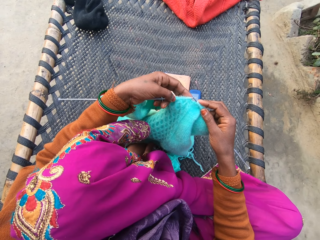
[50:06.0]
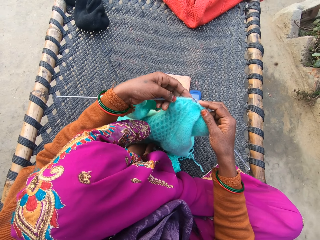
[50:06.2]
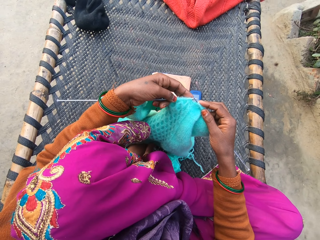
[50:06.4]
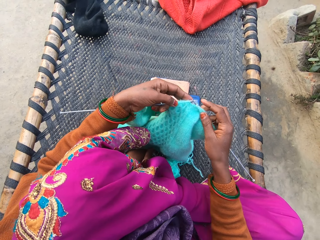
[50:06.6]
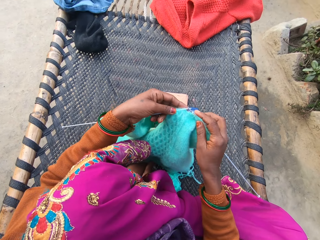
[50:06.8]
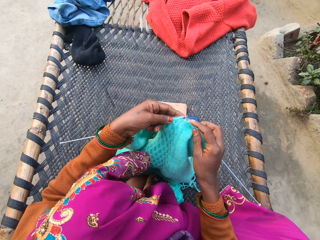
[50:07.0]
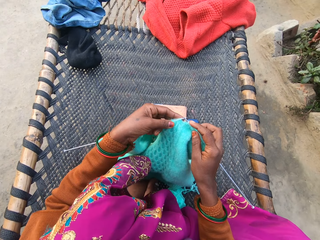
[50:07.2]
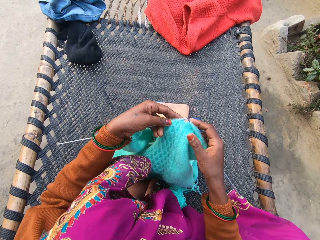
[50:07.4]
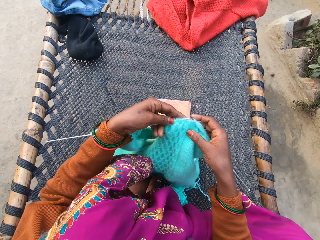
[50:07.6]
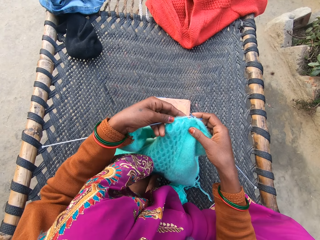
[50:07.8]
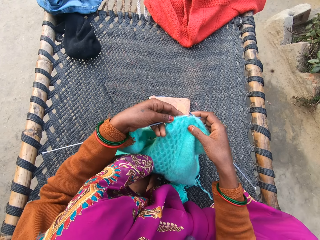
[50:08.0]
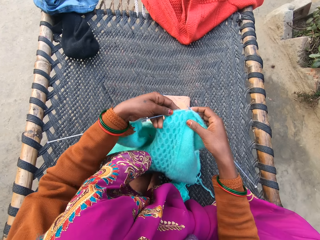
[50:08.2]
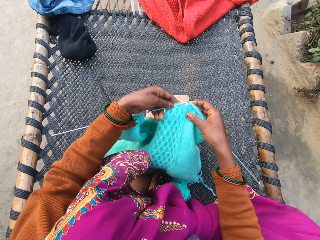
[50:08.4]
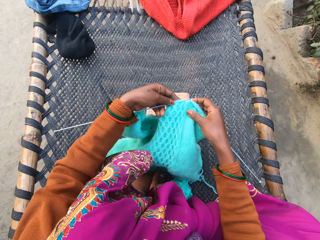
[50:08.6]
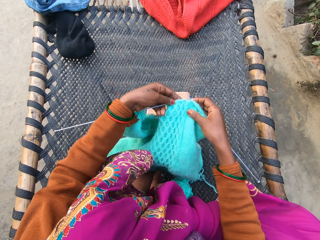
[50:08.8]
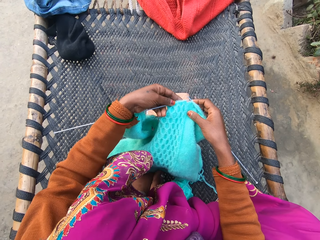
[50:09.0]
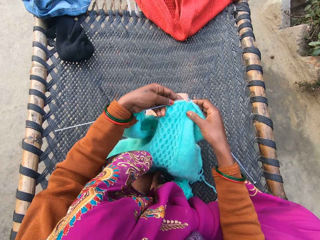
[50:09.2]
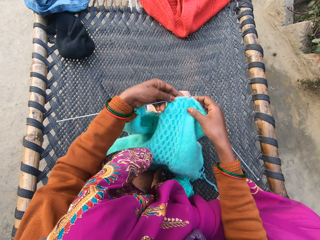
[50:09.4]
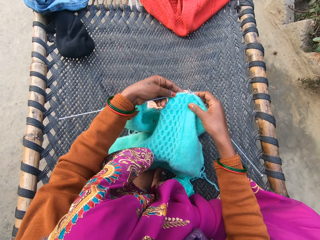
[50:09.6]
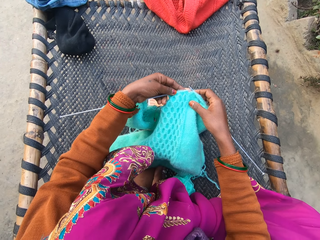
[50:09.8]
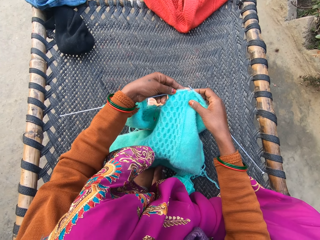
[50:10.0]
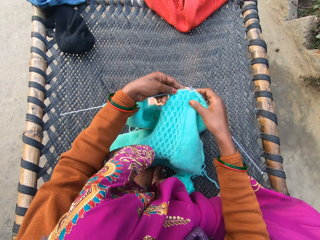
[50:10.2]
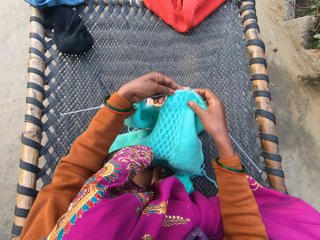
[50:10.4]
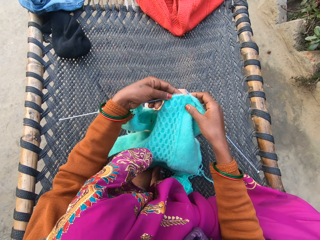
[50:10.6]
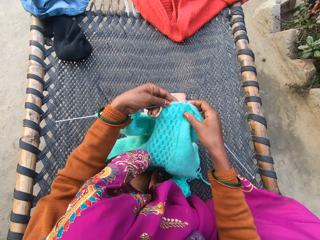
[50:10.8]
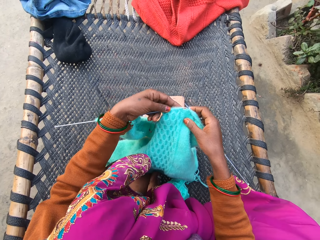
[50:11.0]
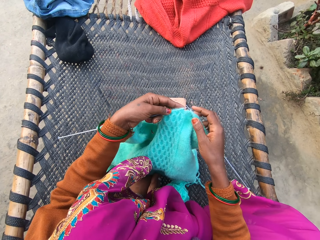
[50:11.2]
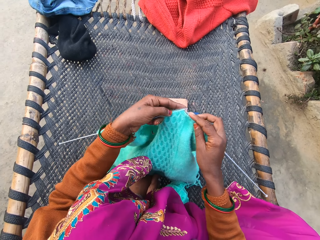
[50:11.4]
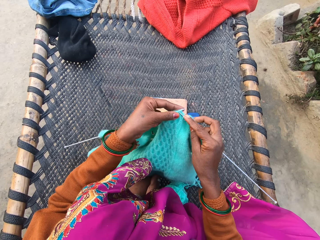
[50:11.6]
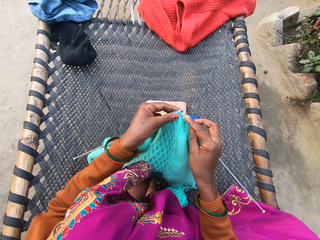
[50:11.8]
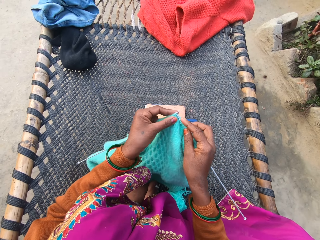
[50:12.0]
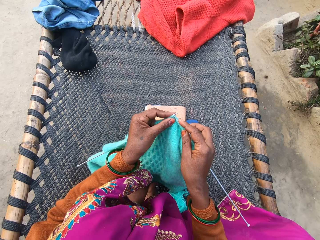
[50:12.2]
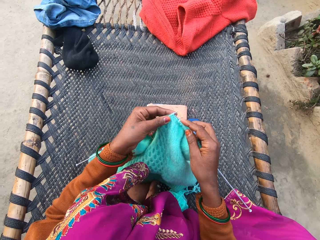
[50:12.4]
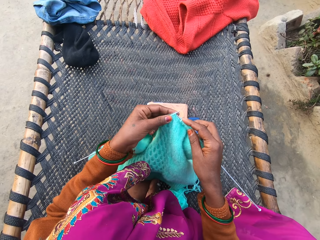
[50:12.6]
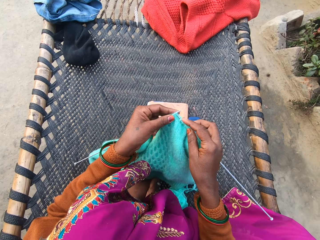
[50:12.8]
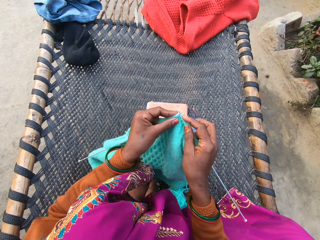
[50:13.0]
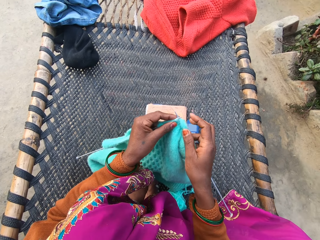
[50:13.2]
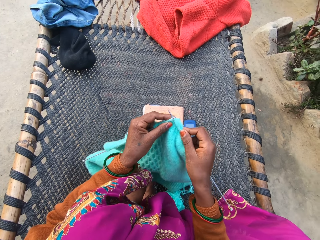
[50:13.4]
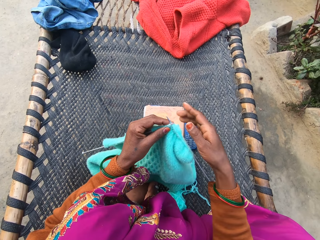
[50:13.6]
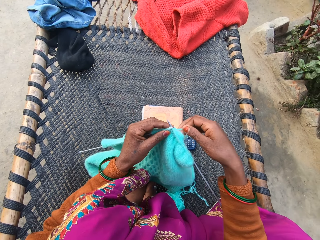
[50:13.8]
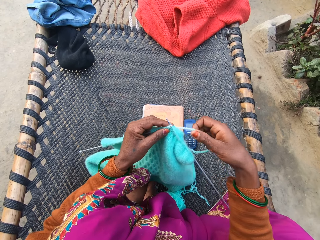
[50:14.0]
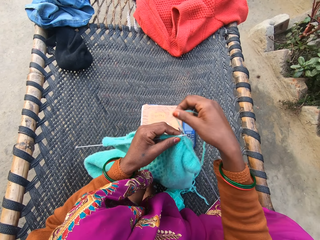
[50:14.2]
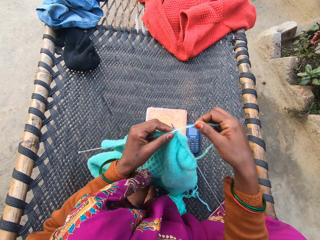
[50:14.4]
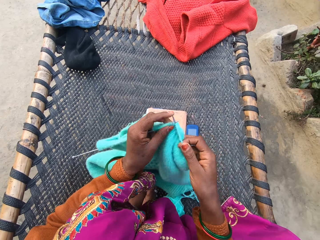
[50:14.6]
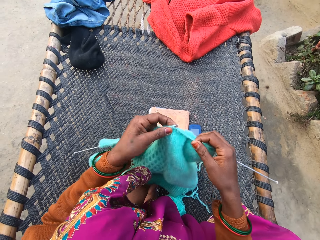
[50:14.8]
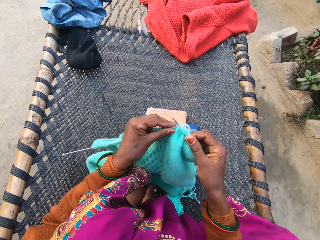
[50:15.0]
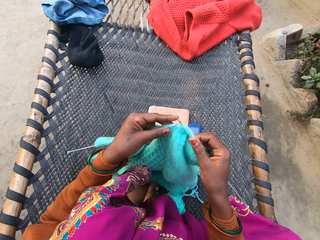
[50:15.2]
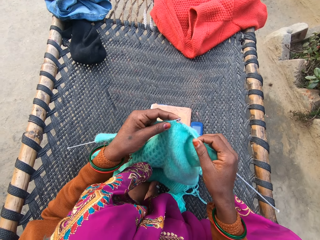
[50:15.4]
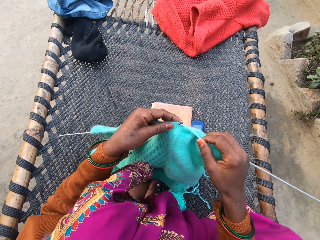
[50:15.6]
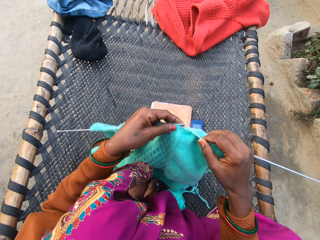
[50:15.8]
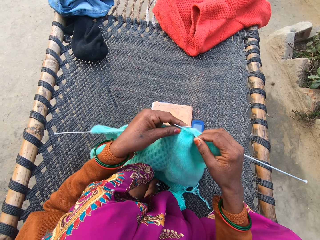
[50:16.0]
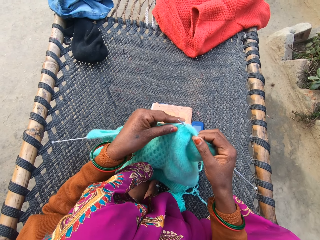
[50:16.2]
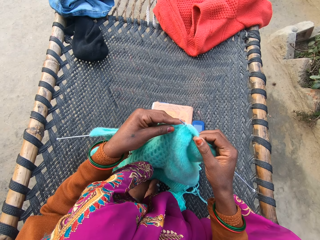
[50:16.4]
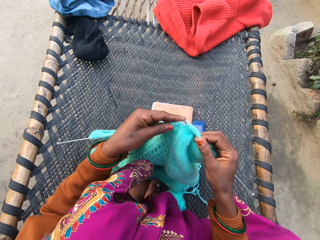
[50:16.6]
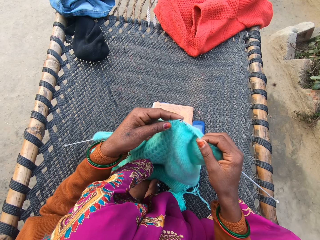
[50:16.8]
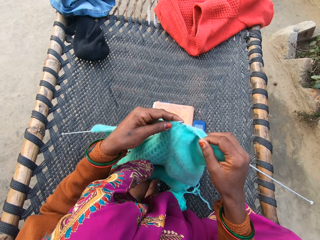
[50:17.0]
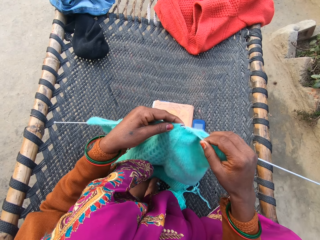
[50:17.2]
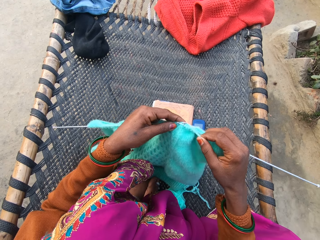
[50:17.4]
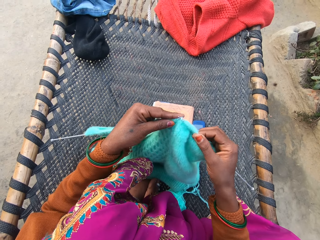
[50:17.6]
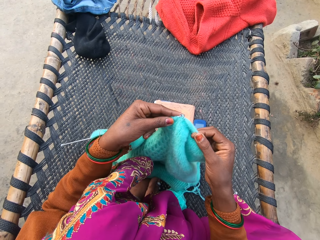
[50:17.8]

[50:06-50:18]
The camera wearer steers the woolen thread. They knit with the crochet.

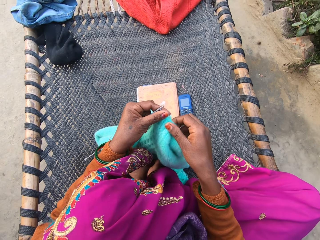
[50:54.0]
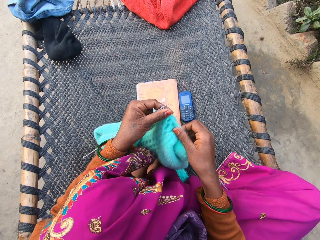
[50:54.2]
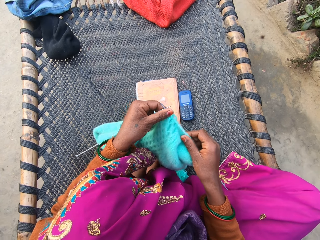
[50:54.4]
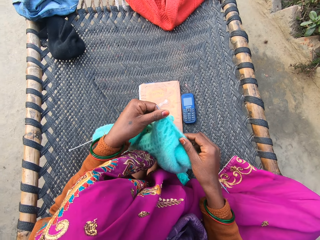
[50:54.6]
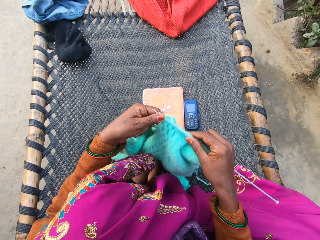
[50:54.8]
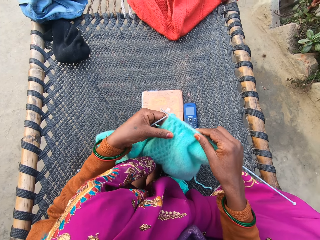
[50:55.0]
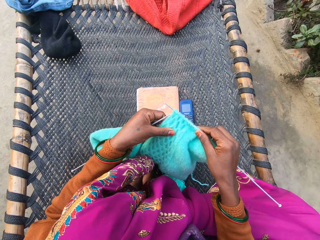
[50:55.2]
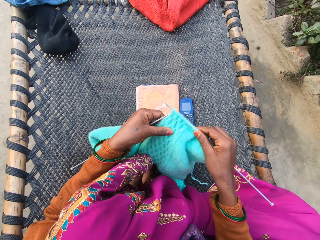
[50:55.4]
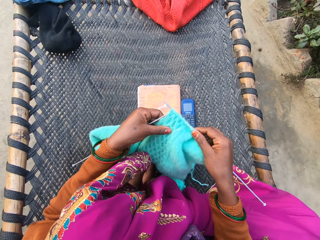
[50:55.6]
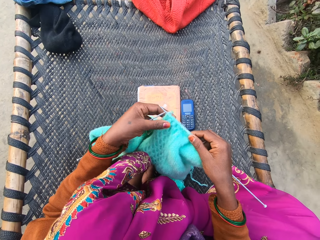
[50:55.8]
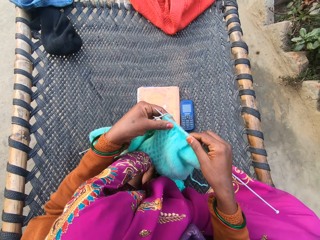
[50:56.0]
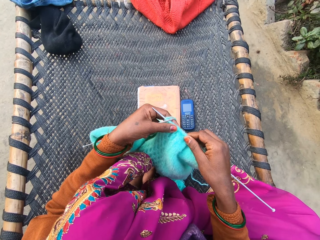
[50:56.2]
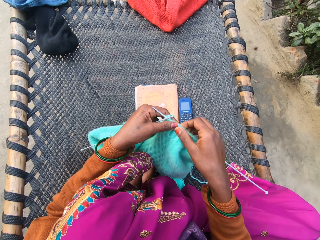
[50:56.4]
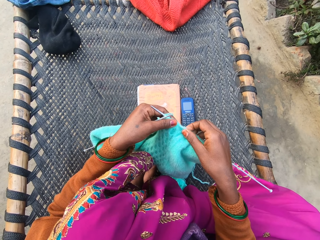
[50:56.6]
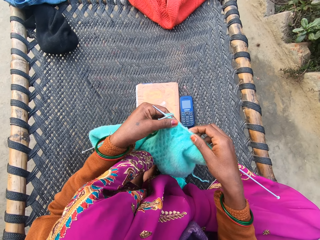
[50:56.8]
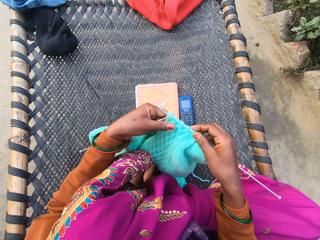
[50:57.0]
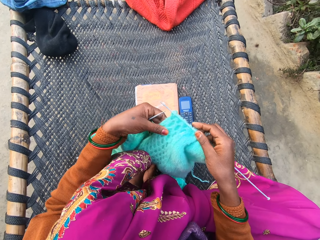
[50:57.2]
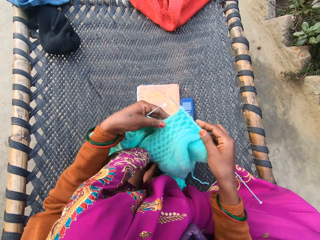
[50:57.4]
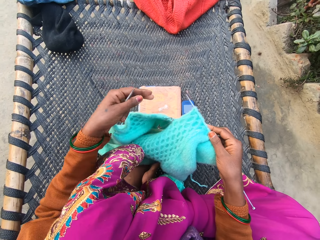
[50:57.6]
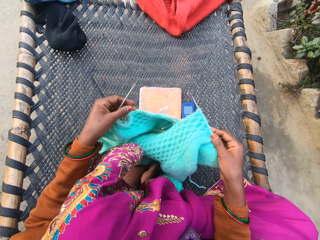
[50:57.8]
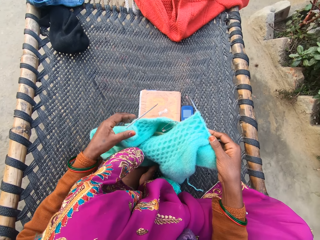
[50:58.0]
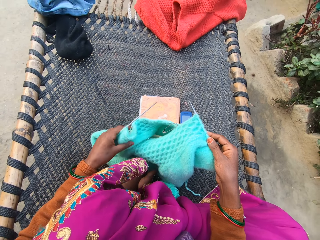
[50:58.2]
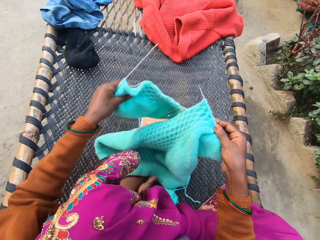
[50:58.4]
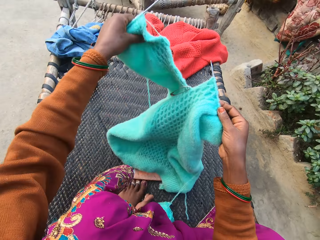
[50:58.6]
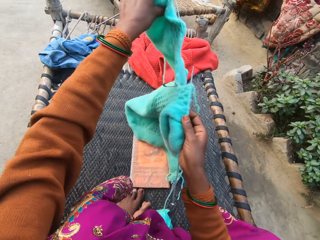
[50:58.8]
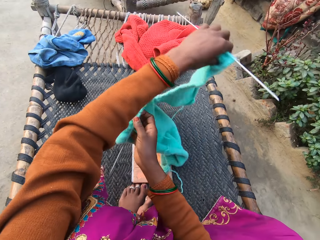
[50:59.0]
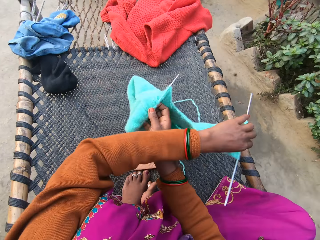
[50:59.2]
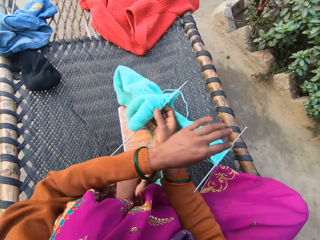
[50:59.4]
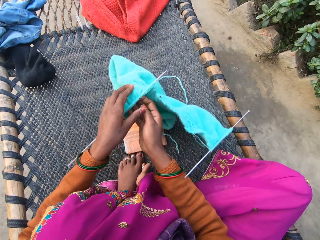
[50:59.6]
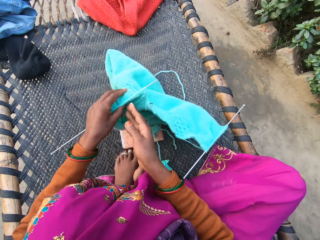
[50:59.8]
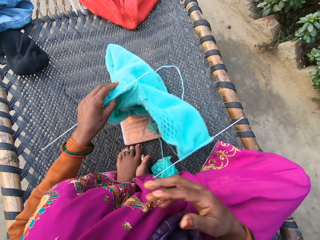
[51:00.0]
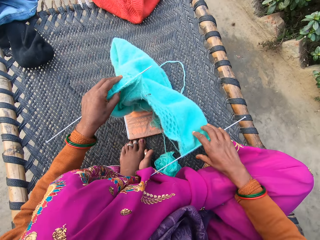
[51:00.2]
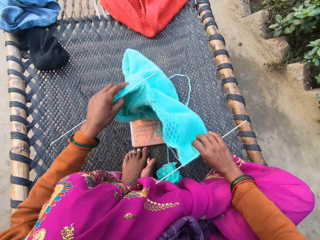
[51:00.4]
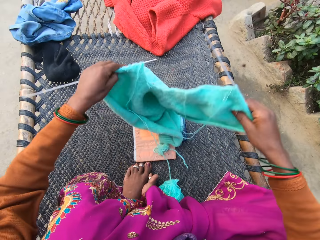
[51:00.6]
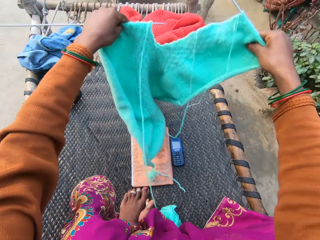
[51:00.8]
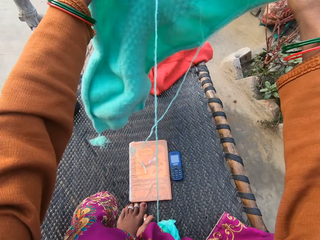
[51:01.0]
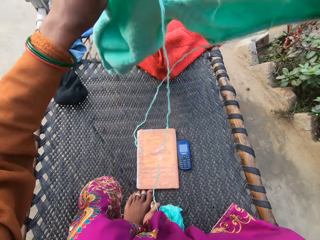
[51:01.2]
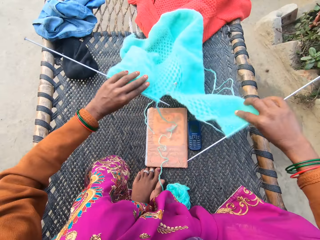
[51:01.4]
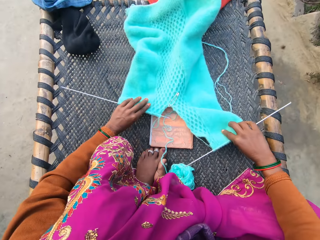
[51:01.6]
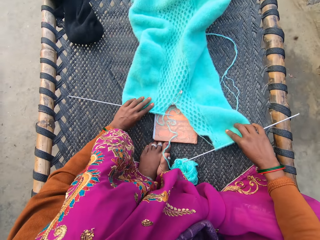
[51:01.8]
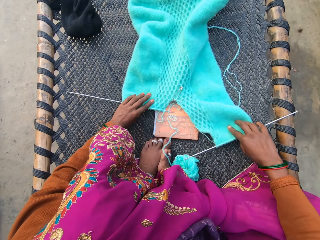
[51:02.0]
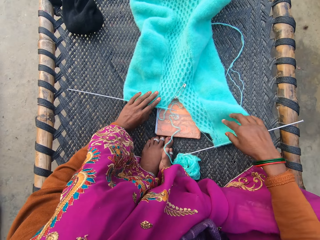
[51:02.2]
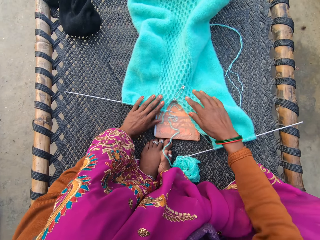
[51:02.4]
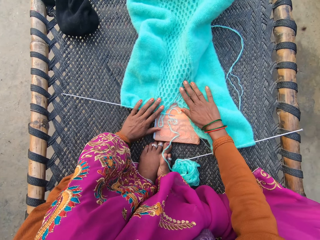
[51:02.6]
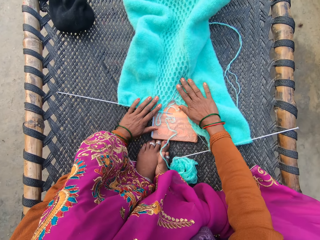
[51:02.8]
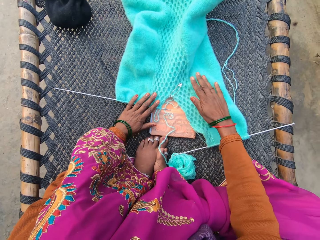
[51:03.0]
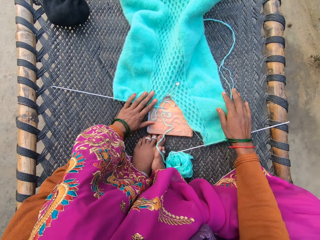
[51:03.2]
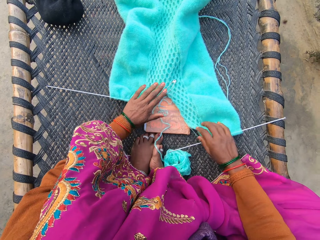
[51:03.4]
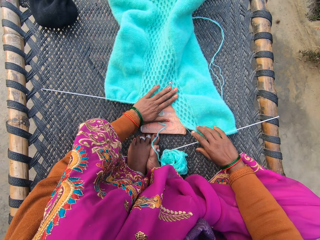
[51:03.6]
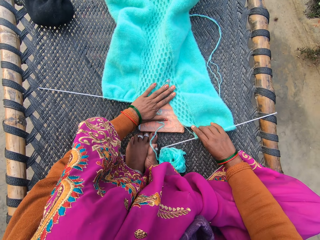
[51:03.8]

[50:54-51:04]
The camera wearer adjusts the knitting needle with both her hands on the rattan mat. She steers the woolen thread. She turns the woolen thread. She repositions the knitted fabric with both her hands on the rattan mat. She holds up the woolen thread. She lays the knitted fabric on the rattan mat with both her hands. She spreads down the woolen thread. She stretches the woolen thread. She straightens the knitted fabric with both her hands on the rattan mat.
